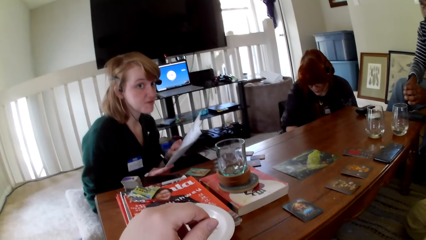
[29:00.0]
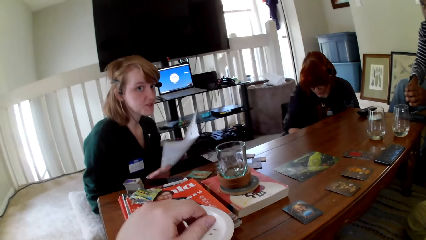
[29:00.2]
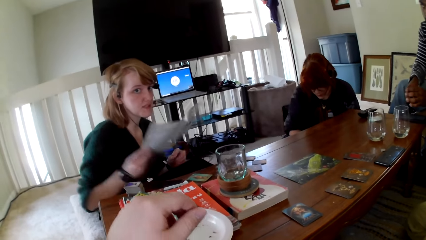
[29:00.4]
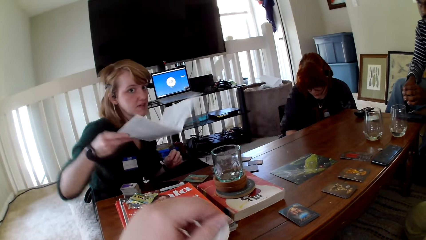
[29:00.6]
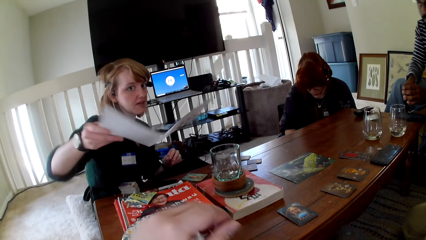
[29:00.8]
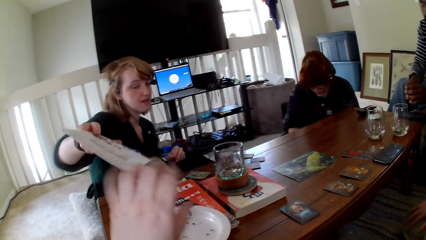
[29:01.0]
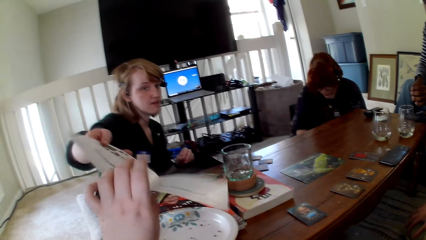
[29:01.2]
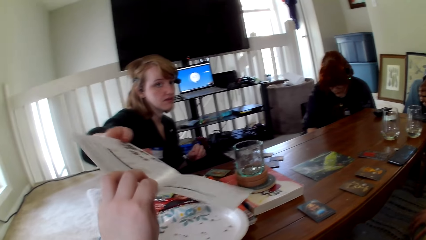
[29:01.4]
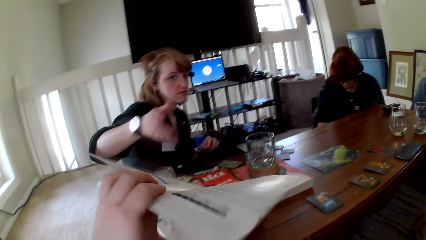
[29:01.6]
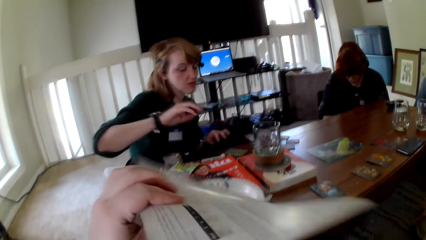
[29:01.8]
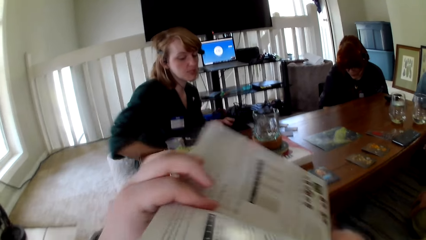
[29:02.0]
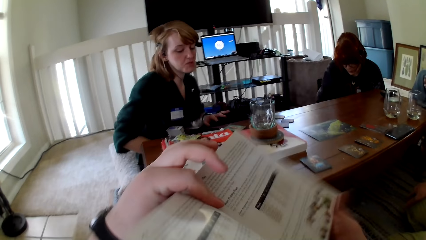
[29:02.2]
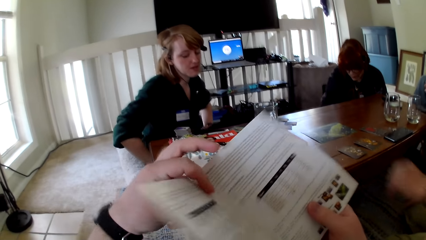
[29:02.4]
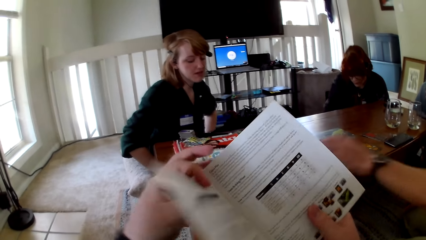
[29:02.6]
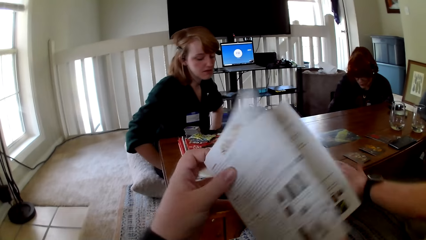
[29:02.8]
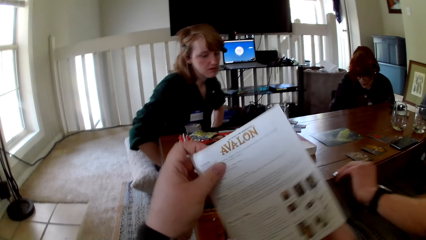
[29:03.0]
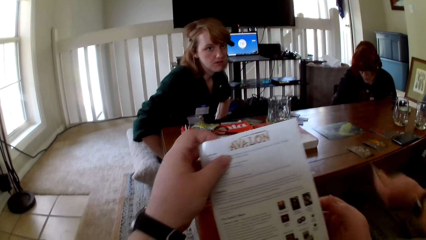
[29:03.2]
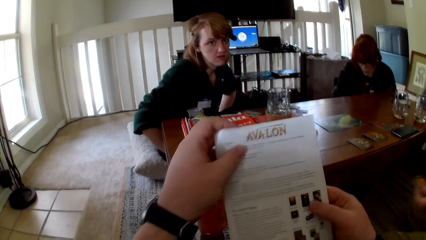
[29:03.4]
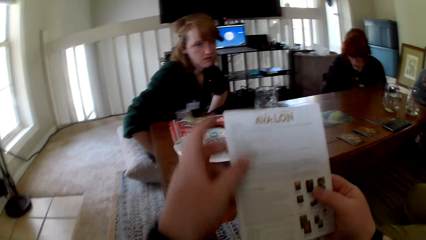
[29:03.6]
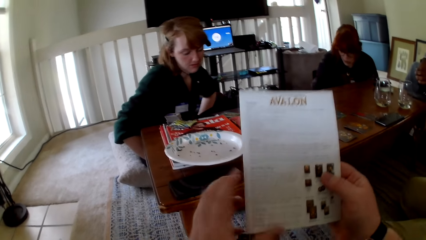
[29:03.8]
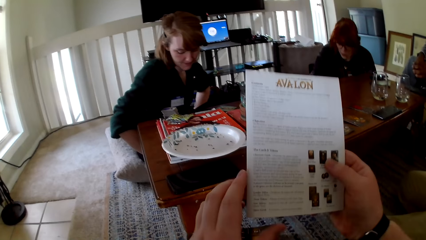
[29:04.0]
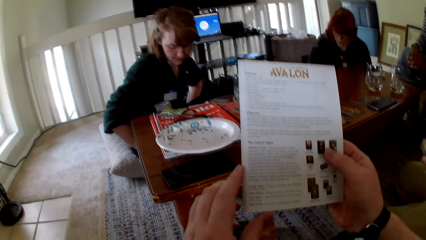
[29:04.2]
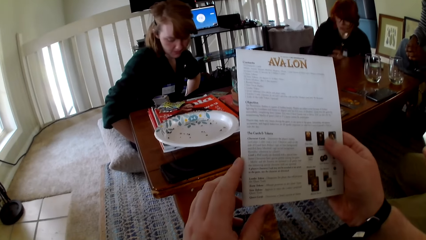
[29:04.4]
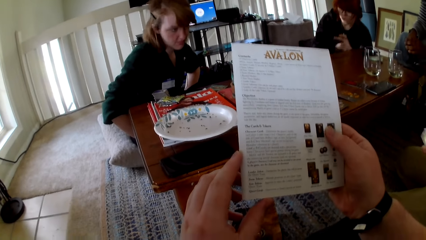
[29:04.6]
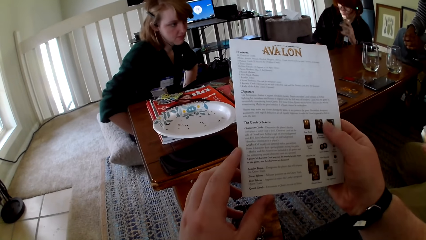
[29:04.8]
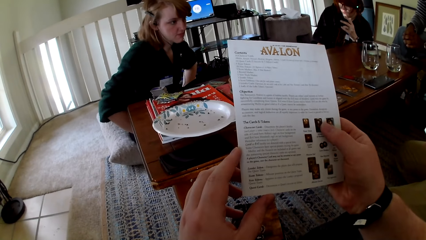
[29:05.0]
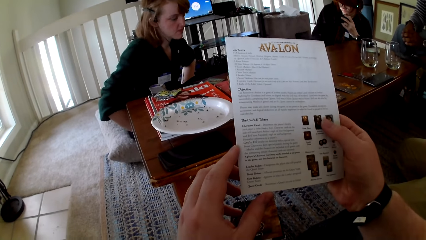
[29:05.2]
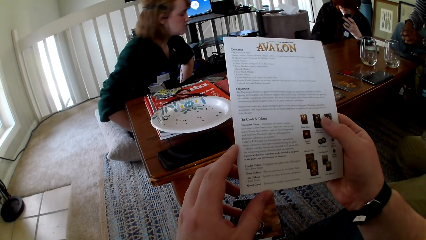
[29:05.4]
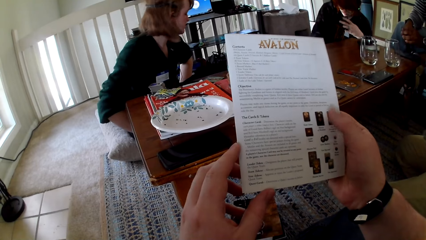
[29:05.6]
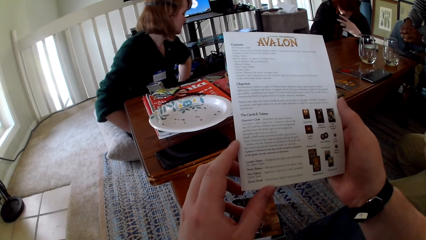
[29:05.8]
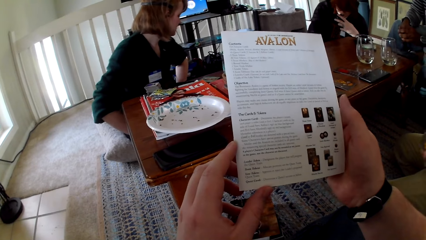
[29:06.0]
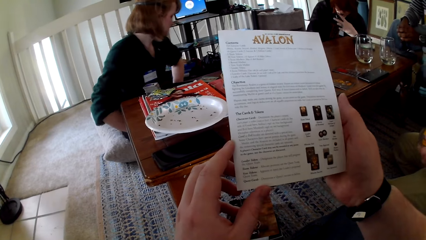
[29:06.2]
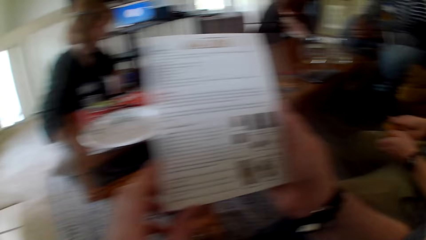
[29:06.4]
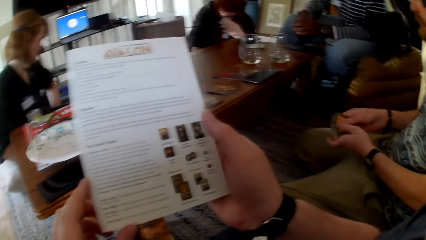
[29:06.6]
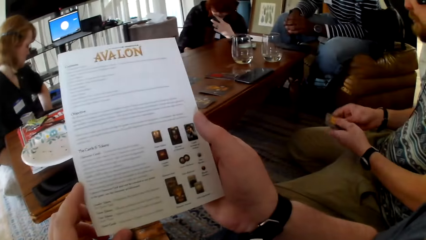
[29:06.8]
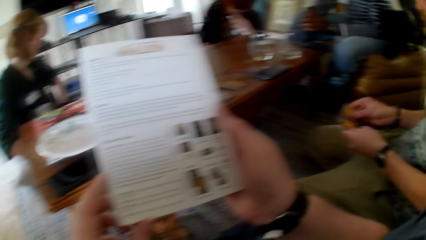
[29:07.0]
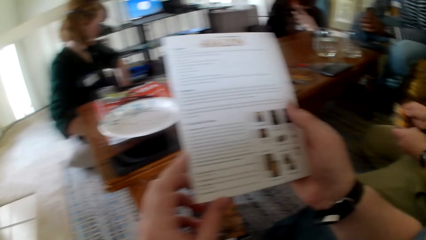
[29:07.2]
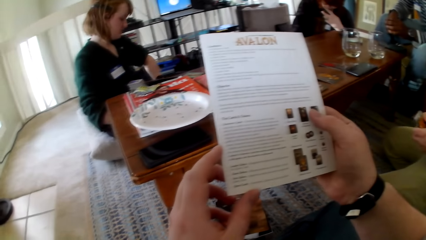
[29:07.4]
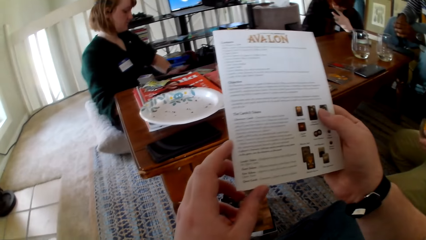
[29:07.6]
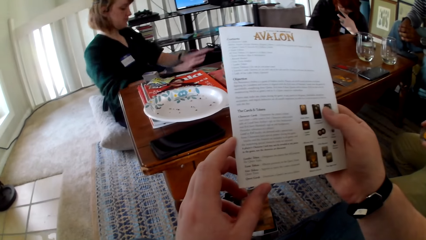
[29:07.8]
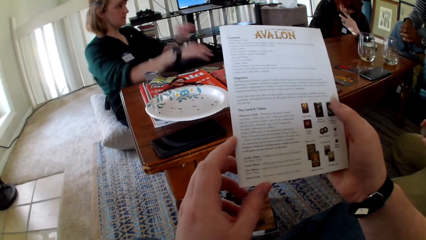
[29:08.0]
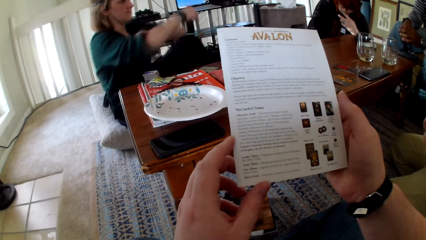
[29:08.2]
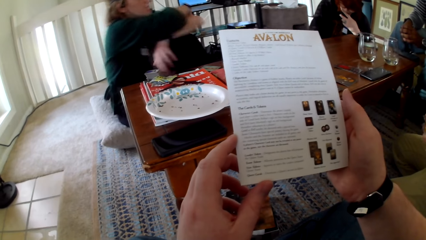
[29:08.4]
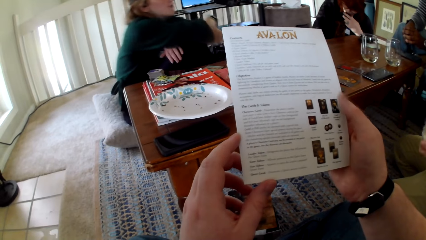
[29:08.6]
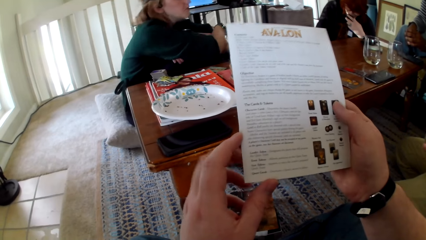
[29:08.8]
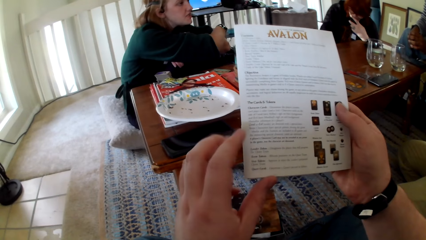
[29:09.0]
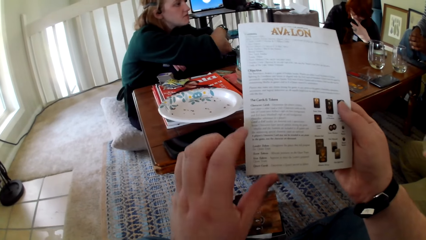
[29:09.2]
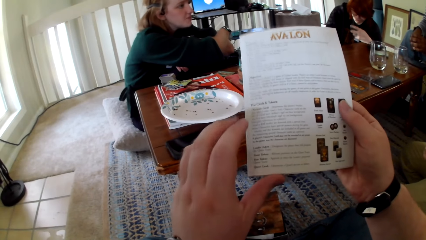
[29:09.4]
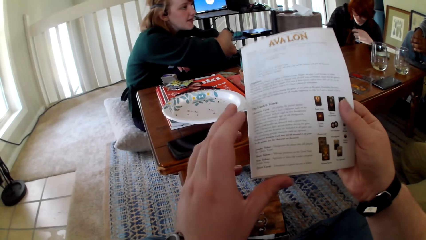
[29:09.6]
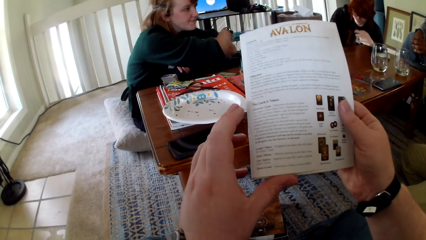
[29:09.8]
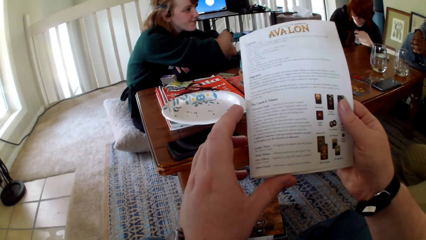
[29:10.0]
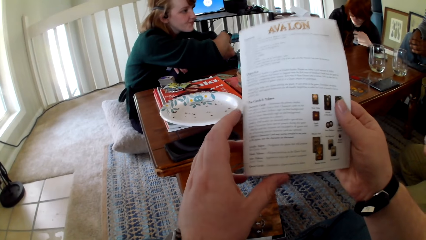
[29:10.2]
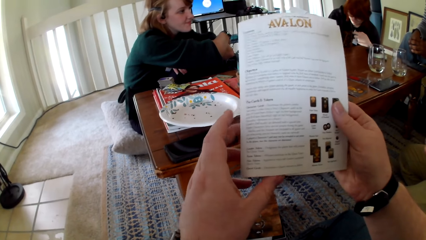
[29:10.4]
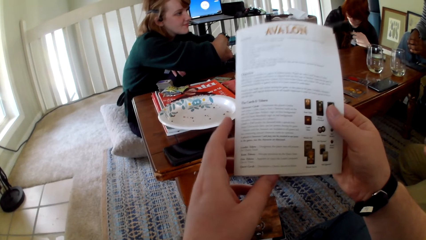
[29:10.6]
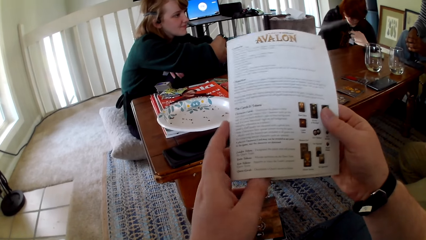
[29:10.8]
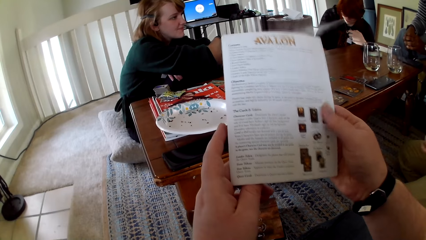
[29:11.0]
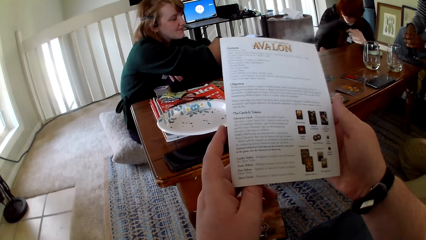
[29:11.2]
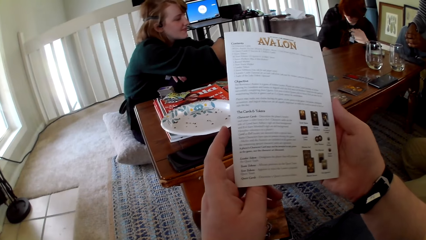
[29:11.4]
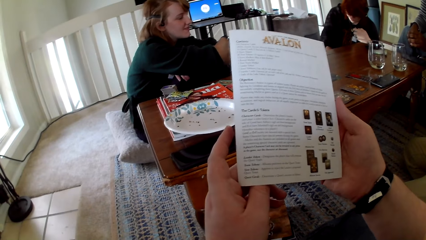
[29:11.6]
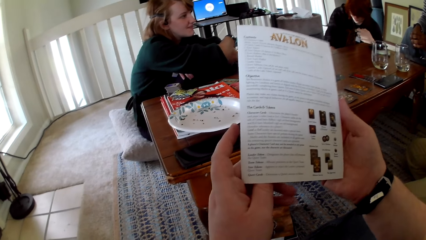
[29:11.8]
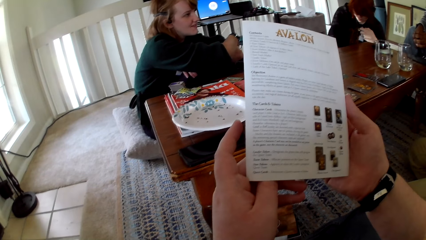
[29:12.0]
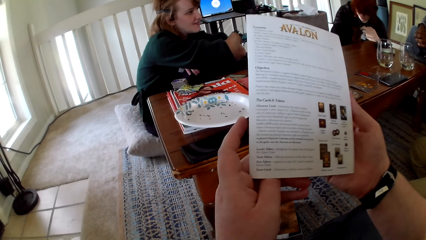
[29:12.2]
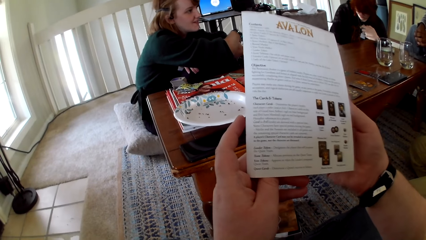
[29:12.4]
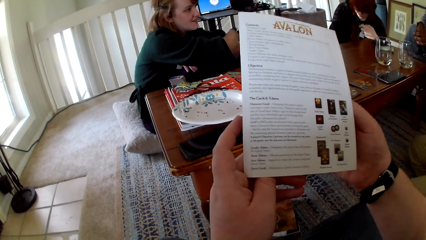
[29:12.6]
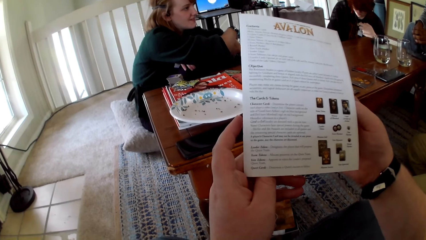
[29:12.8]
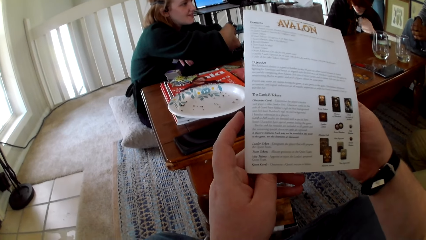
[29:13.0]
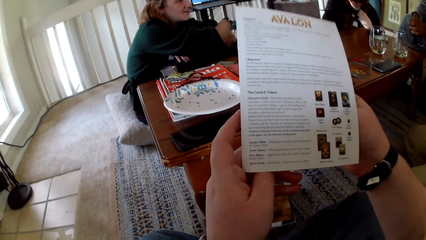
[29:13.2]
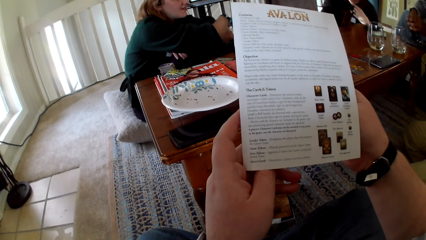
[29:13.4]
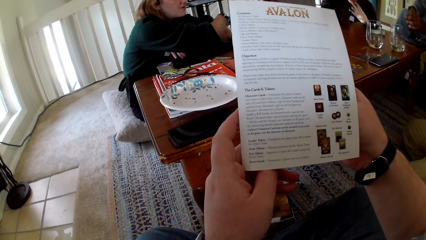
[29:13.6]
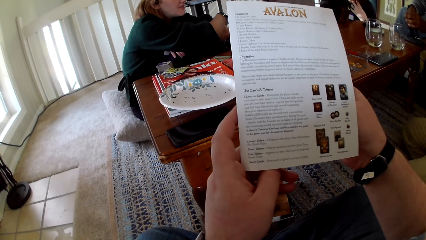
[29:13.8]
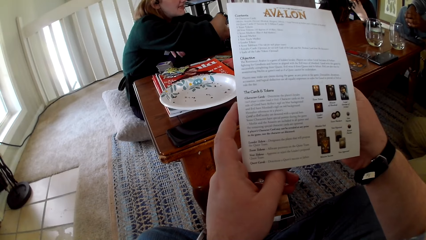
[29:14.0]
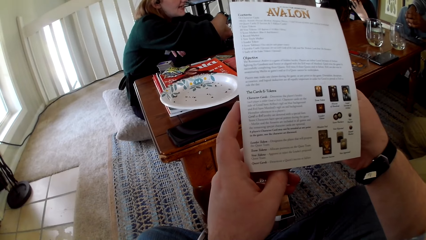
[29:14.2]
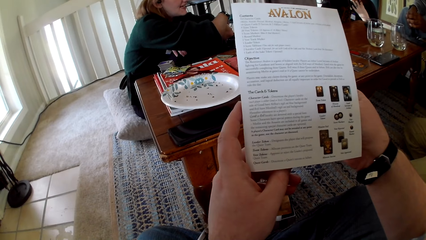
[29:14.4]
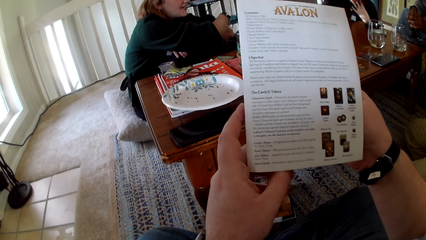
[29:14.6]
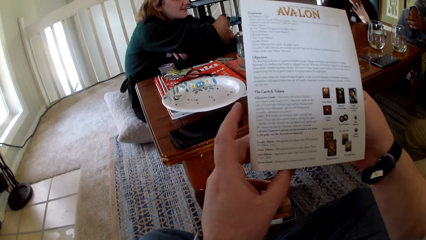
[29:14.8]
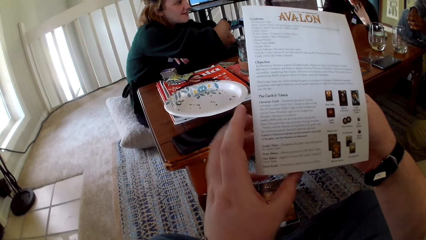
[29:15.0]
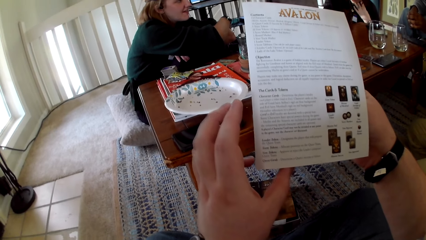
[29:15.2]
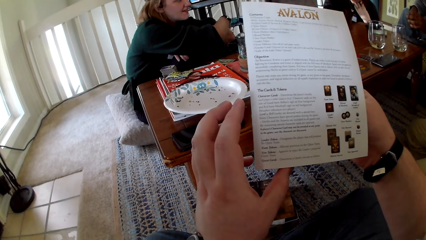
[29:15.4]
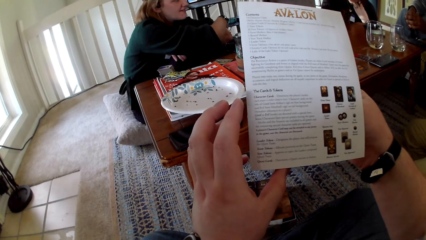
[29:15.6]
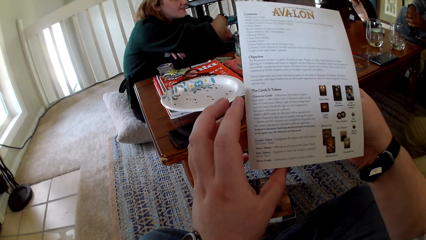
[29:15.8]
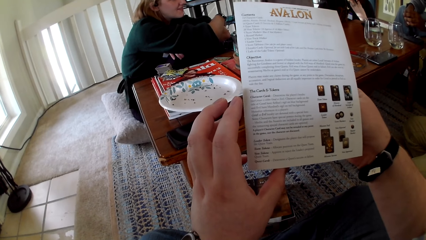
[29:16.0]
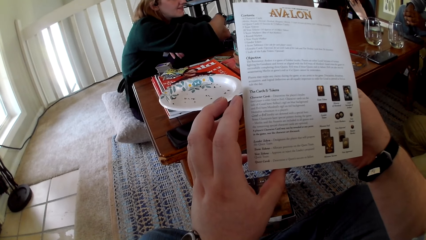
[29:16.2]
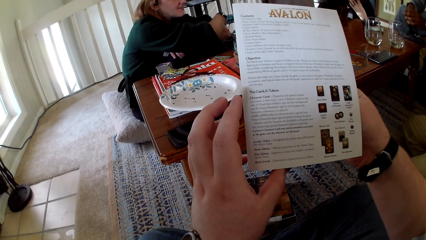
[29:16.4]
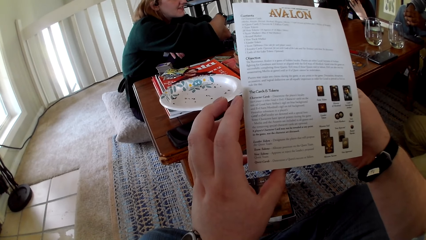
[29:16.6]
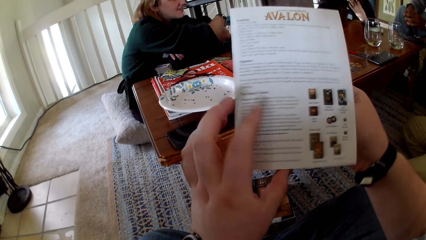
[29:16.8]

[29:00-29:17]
A woman touches a book. The camera wearer picks up the pamphlet. The woman hands the camera wearer the pamphlet. The camera wearer touches the book. They hold the pamphlet and close the pamphlet. A man picks up the card. The camera wearer reads the pamphlet. Another woman smokes a vape. The man checks the cards. He touches the cards. The first woman crosses her hands. She puts her hands together. The camera wearer reads the pamphlet. They touch the book.
